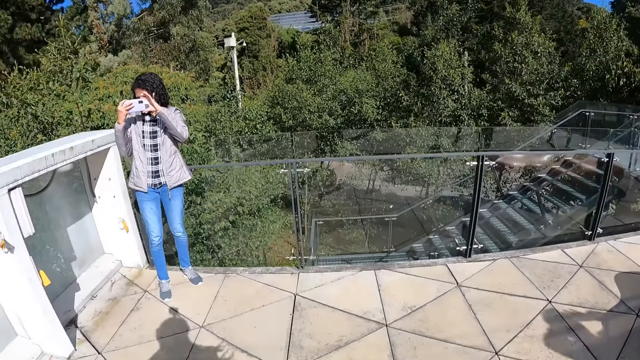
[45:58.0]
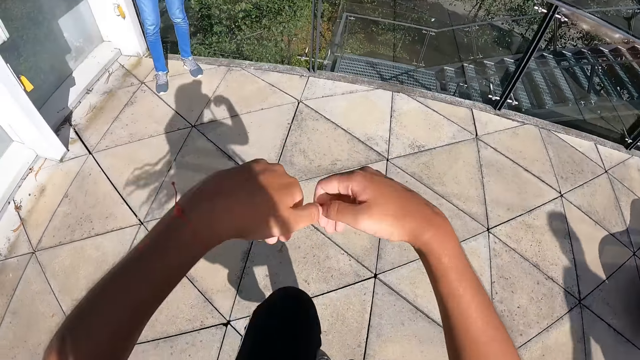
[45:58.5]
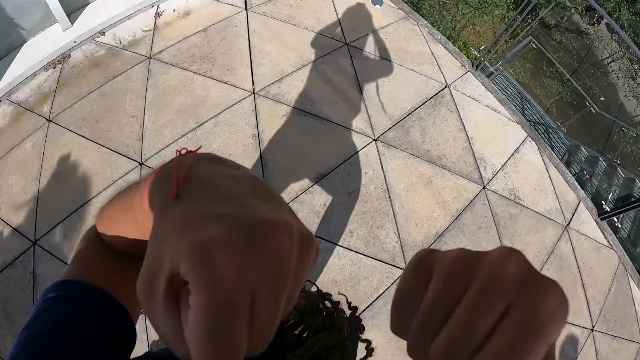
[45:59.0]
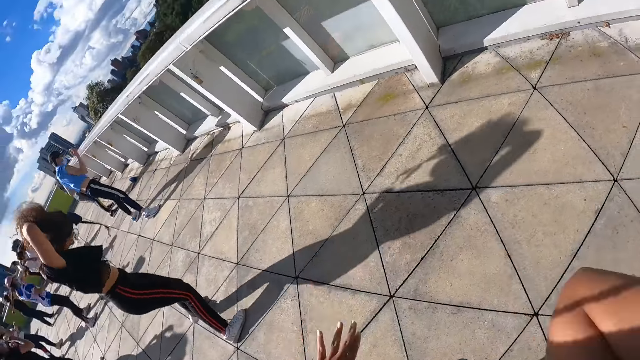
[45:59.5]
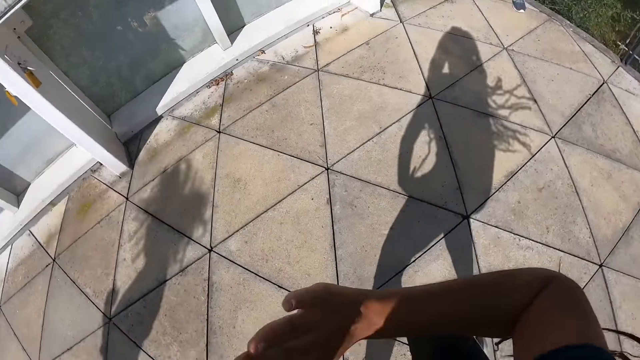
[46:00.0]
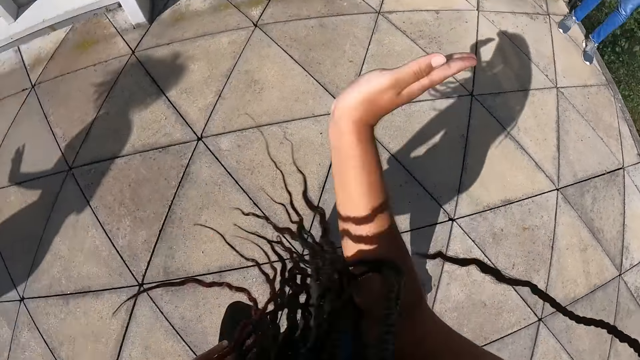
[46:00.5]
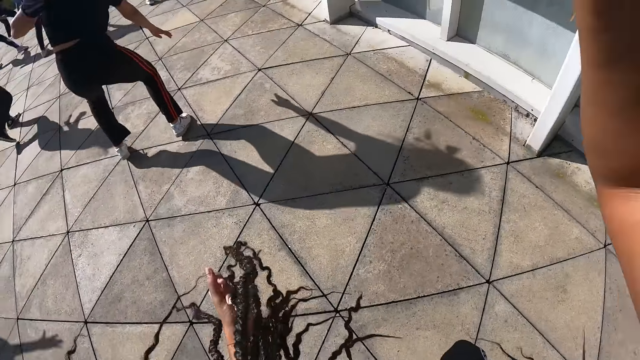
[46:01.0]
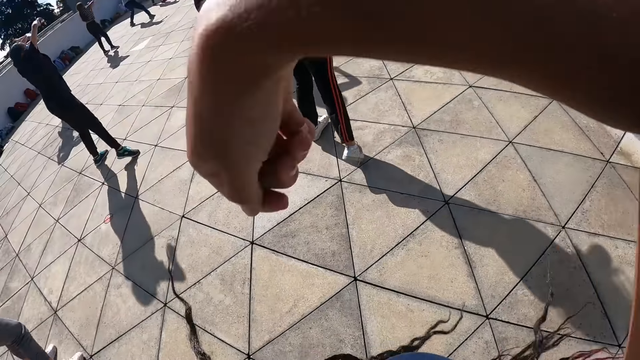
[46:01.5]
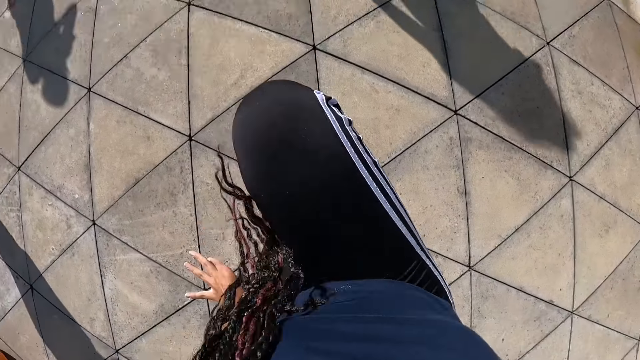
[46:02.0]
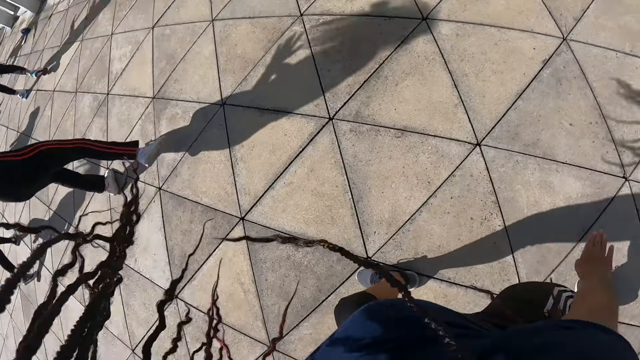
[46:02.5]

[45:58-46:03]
The woman records a video of the people dancing with the phone in her hands.

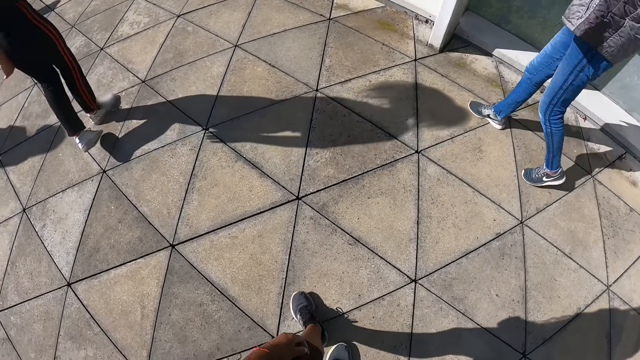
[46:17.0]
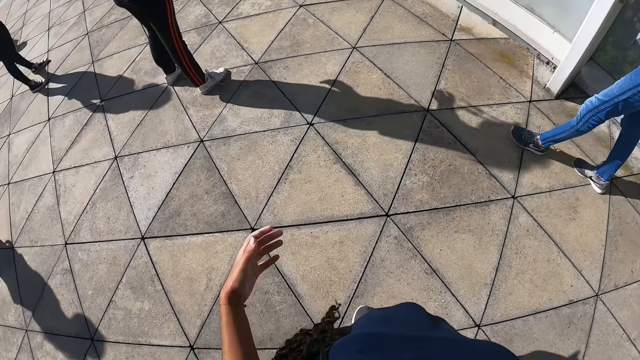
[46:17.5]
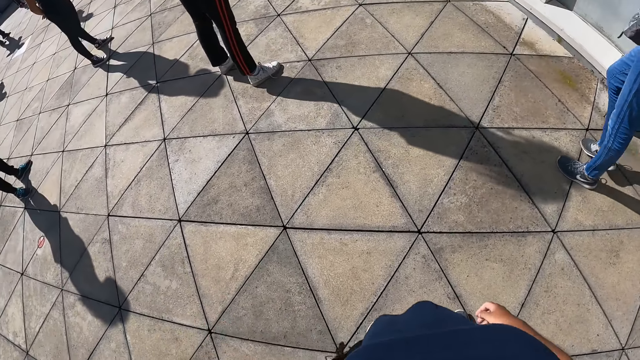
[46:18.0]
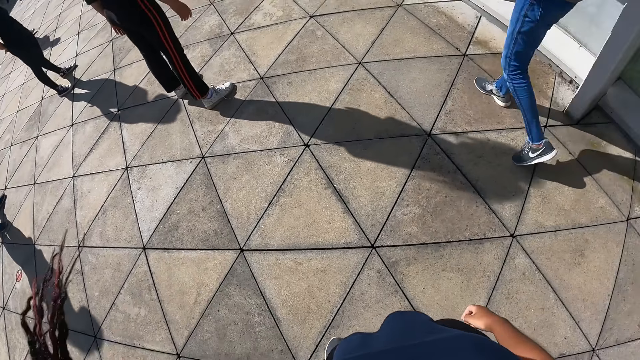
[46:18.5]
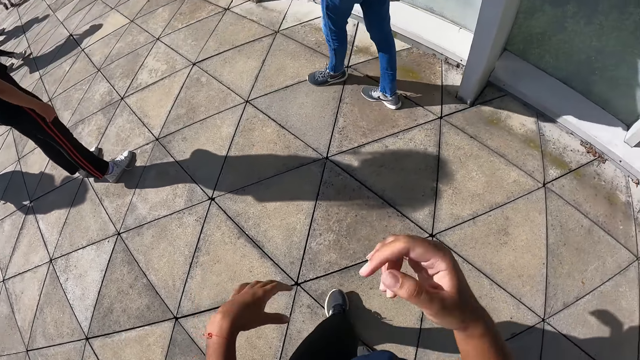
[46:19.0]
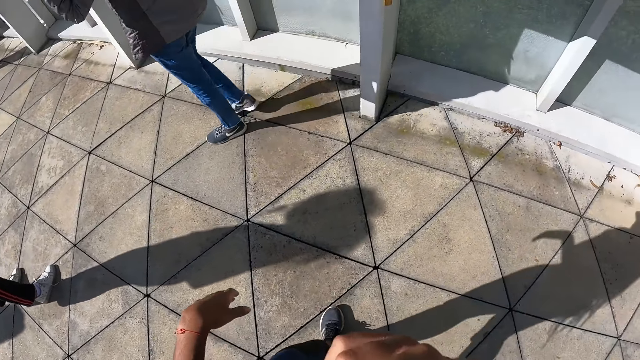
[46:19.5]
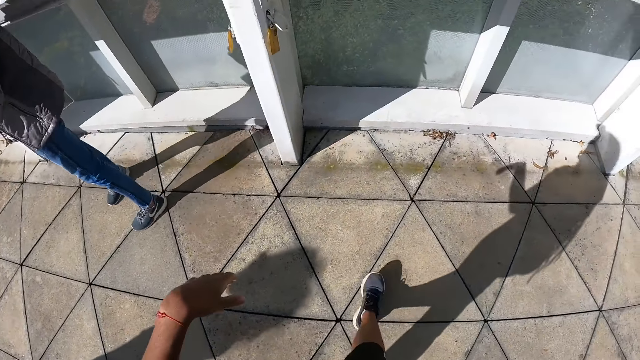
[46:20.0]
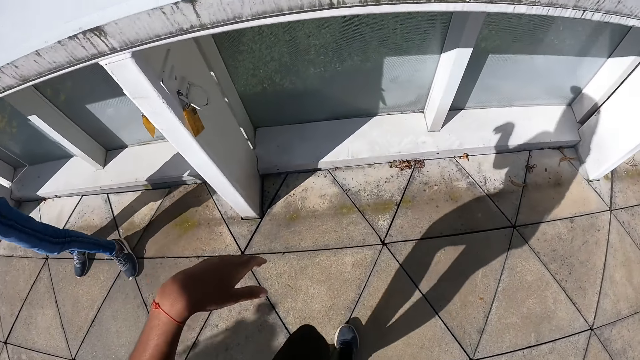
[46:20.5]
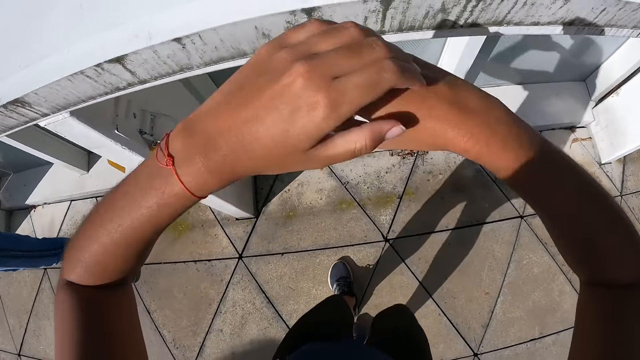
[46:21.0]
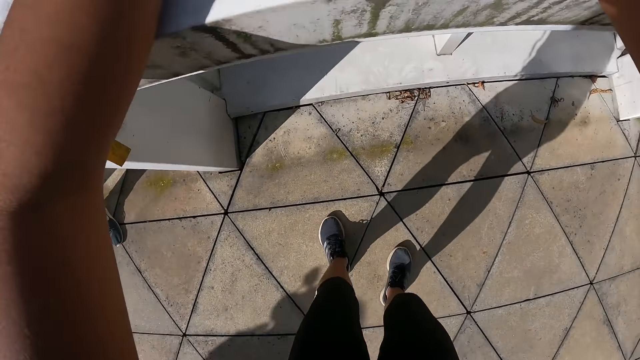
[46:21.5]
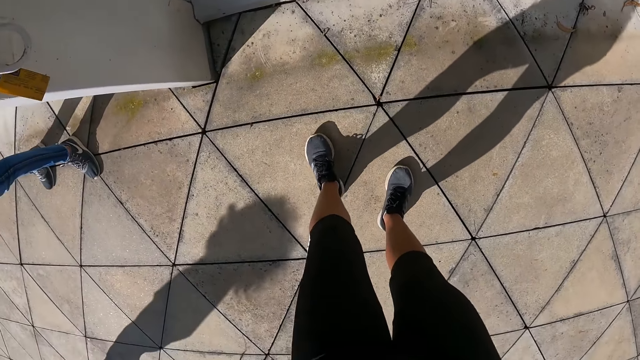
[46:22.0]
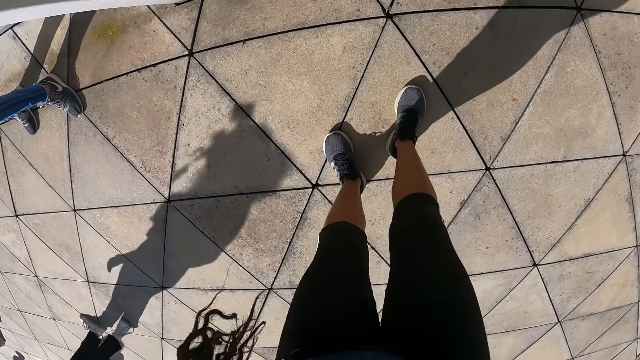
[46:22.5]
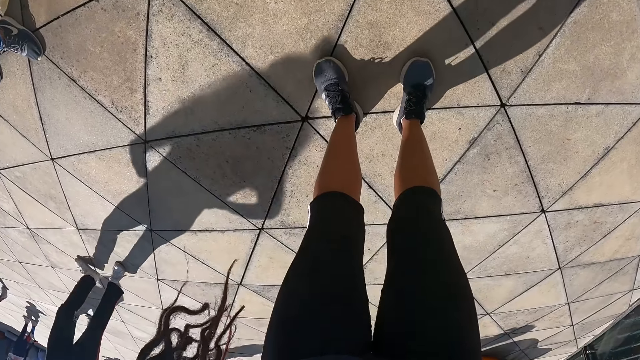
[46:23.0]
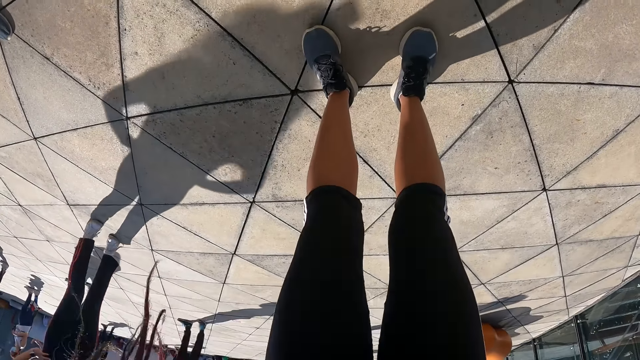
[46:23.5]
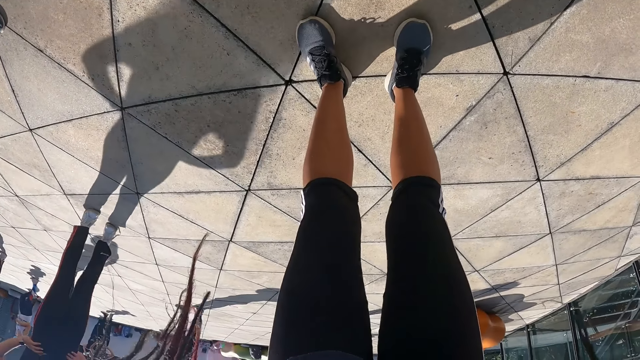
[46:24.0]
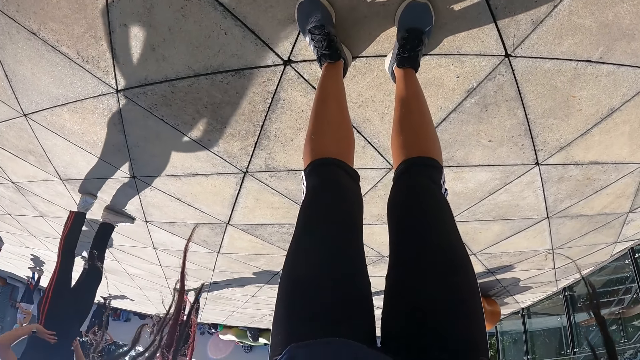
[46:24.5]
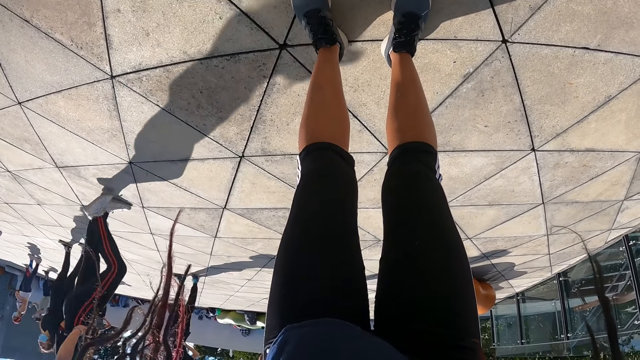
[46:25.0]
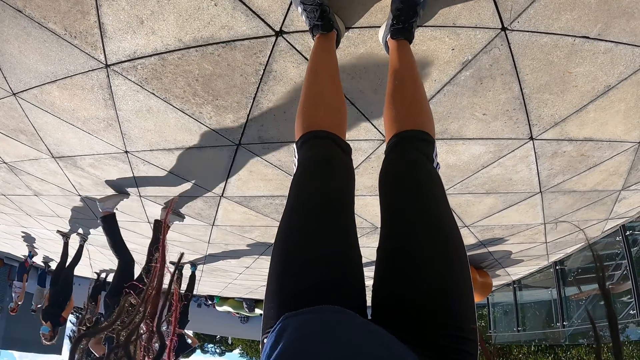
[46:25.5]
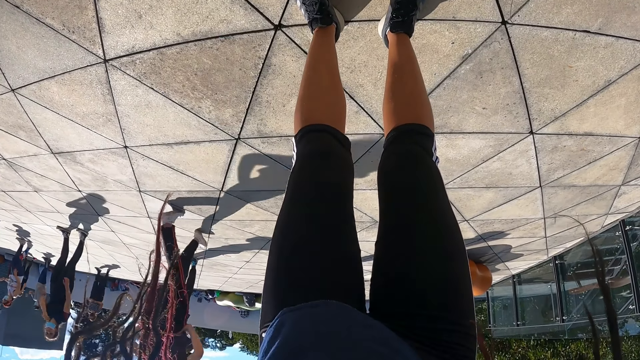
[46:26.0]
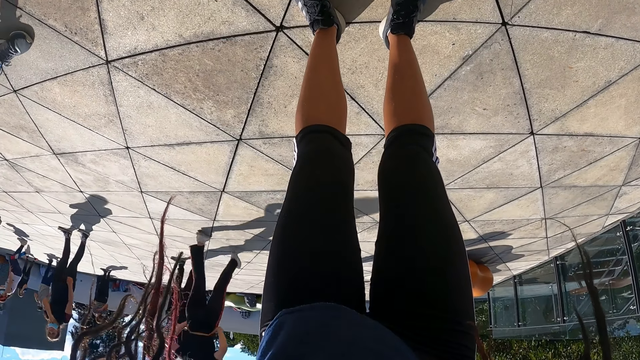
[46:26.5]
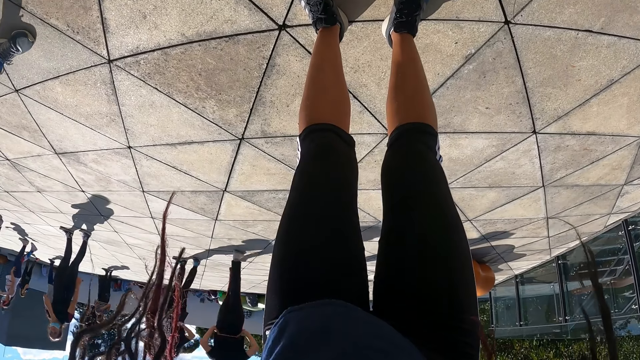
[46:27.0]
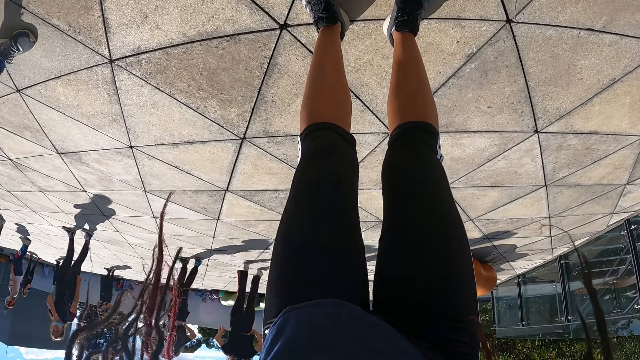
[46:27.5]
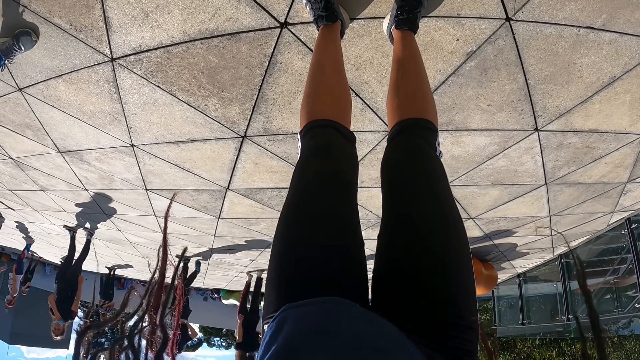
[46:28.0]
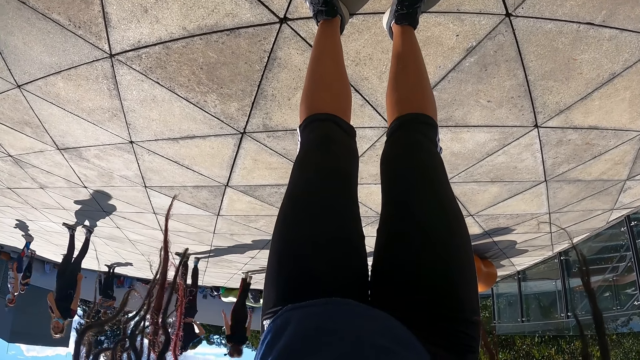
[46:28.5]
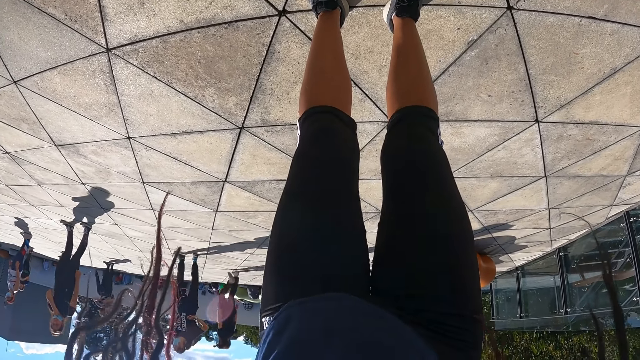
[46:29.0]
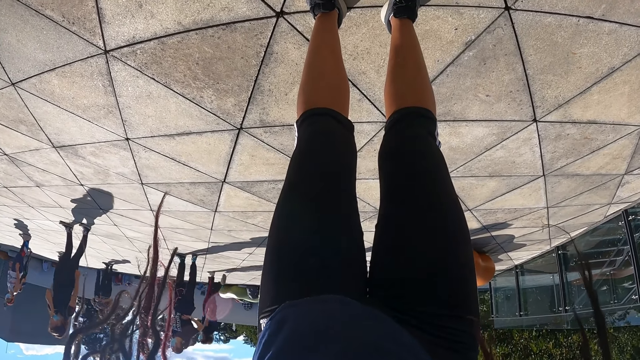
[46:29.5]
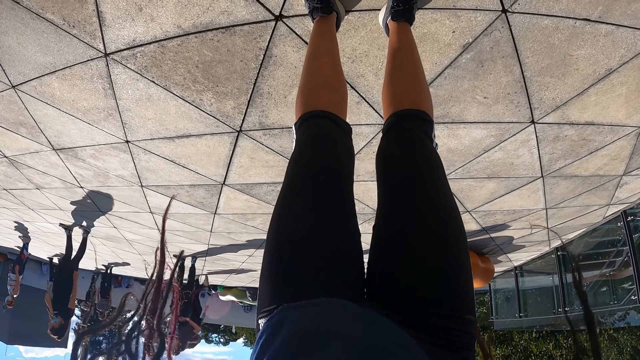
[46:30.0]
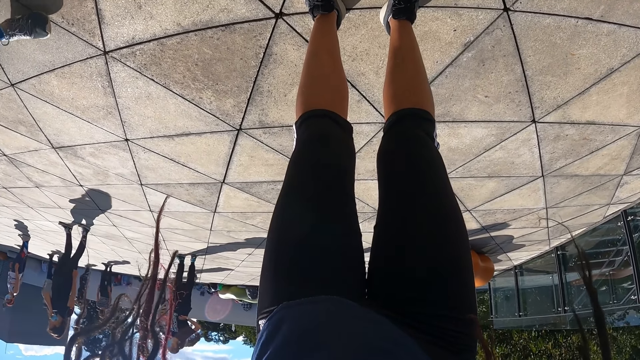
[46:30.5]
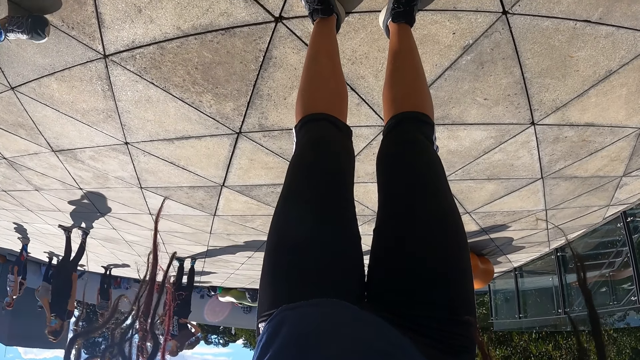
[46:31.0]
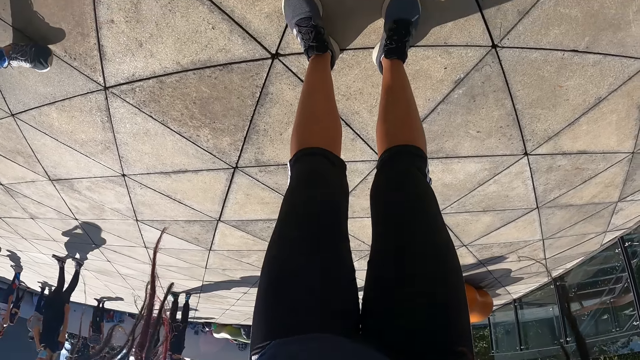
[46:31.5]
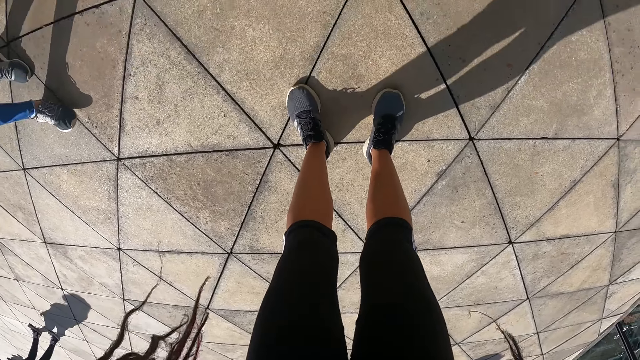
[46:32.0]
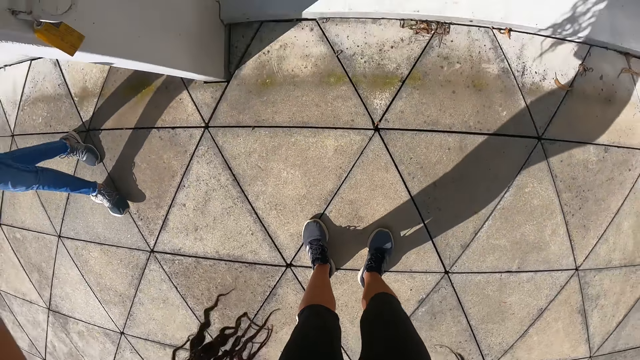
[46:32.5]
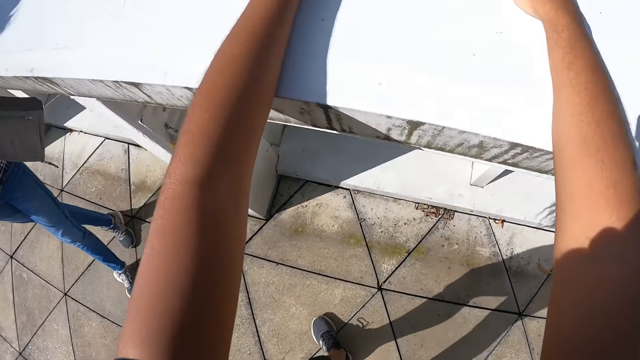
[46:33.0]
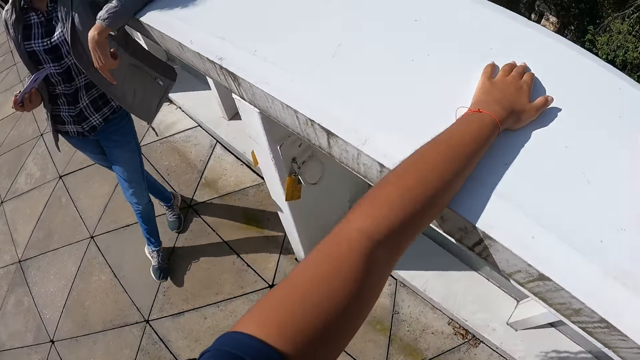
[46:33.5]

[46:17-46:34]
The camera wearer adjusts her hair. She touches her face with her right hand. She walks around on the floor. She rests her hands on a concrete slab. She leans on a wall. She looks around on the floor.
